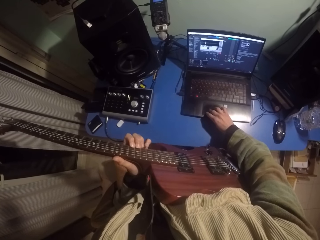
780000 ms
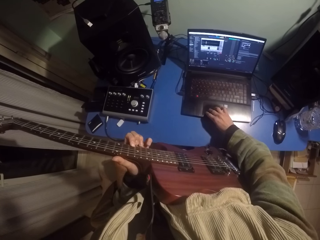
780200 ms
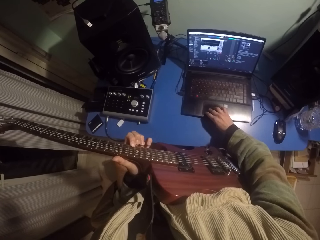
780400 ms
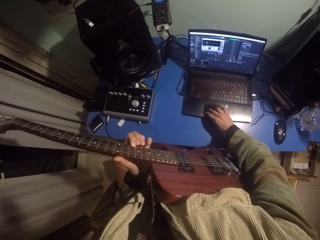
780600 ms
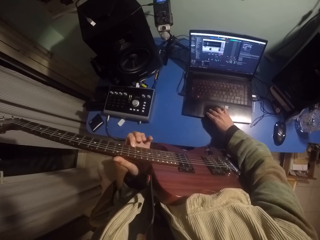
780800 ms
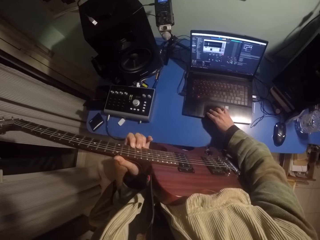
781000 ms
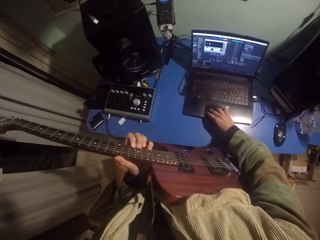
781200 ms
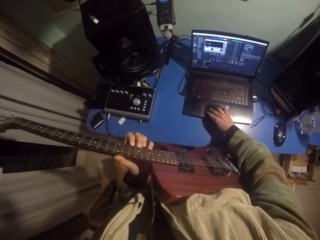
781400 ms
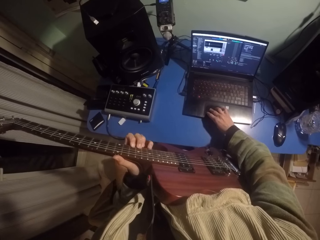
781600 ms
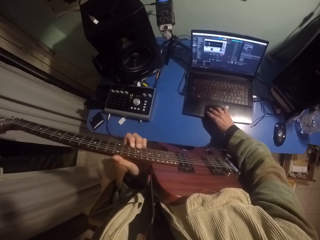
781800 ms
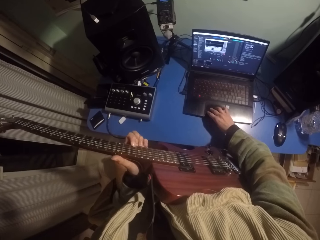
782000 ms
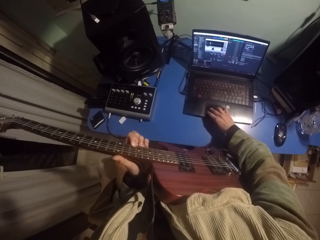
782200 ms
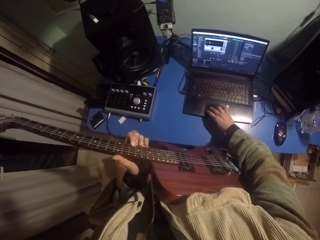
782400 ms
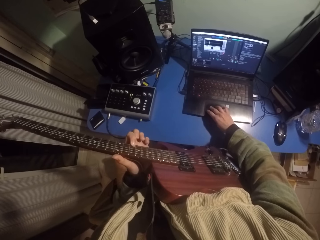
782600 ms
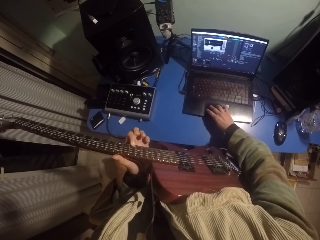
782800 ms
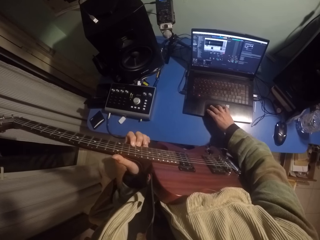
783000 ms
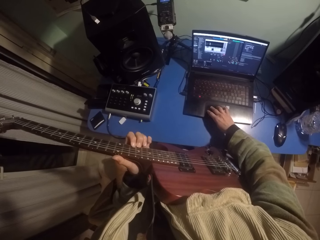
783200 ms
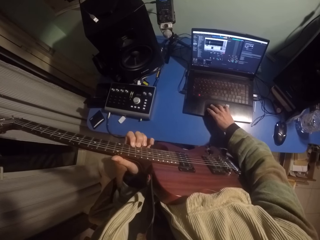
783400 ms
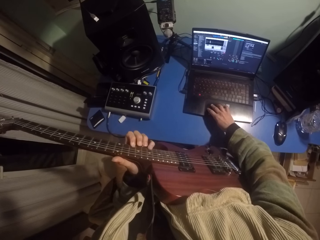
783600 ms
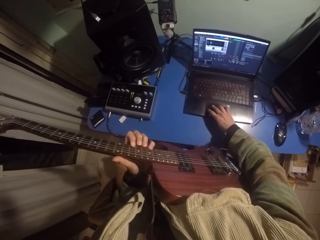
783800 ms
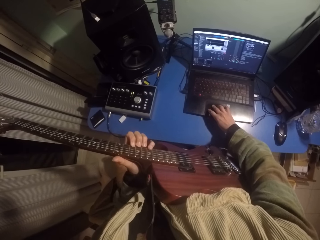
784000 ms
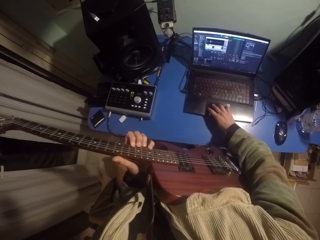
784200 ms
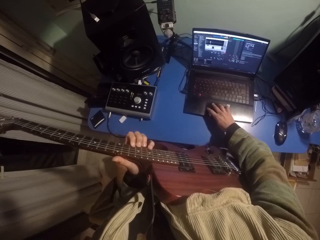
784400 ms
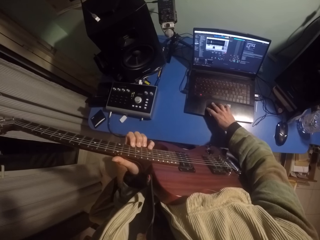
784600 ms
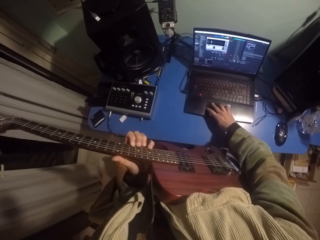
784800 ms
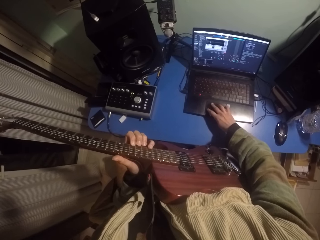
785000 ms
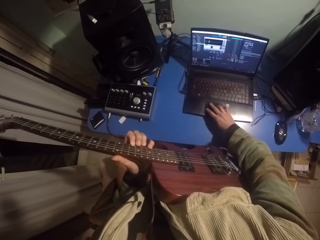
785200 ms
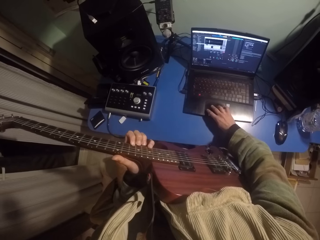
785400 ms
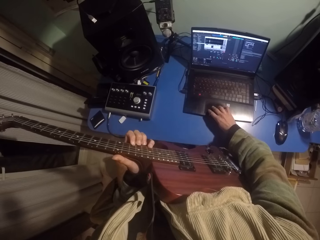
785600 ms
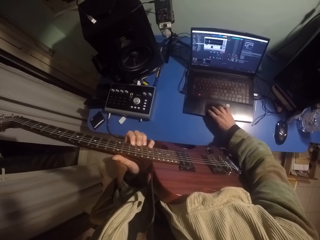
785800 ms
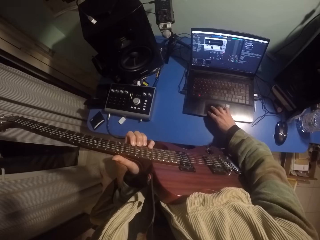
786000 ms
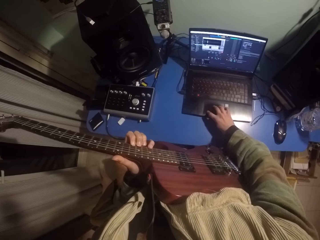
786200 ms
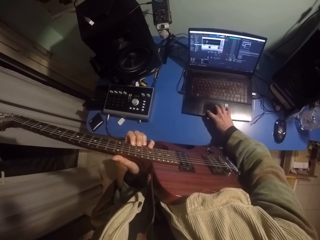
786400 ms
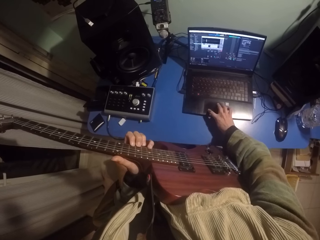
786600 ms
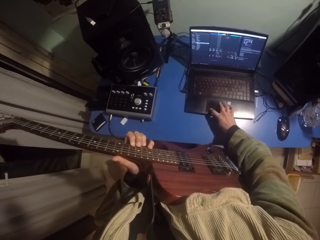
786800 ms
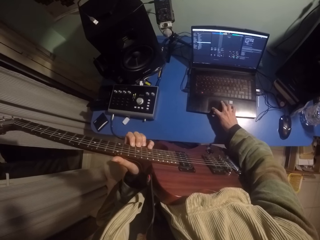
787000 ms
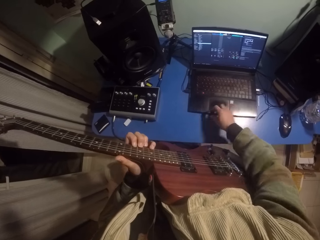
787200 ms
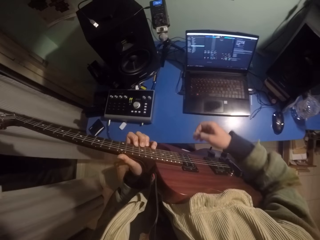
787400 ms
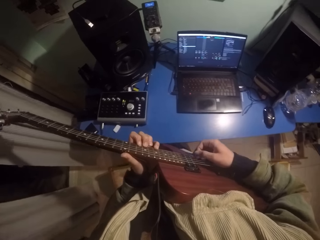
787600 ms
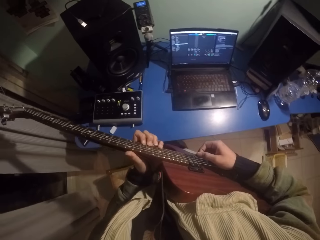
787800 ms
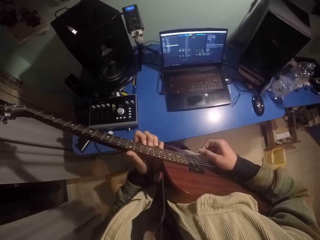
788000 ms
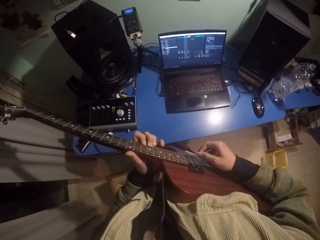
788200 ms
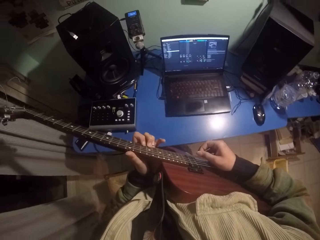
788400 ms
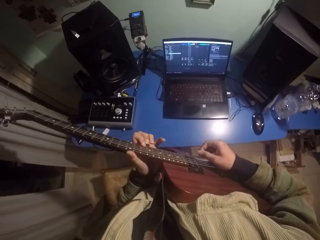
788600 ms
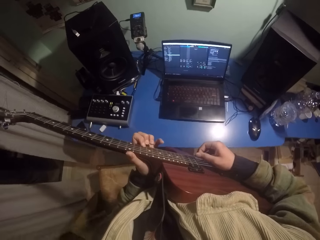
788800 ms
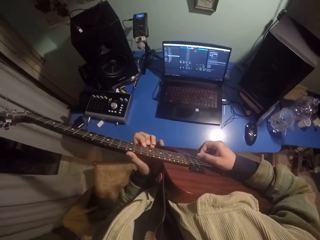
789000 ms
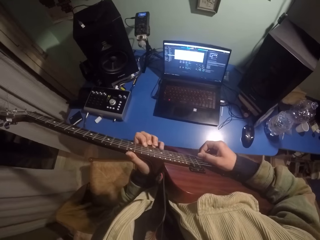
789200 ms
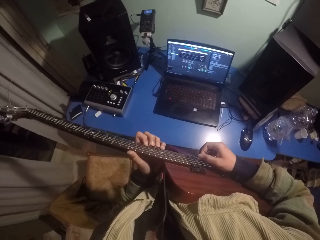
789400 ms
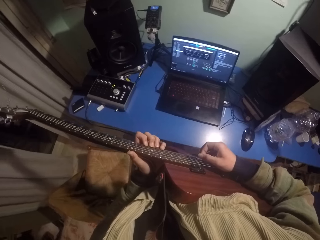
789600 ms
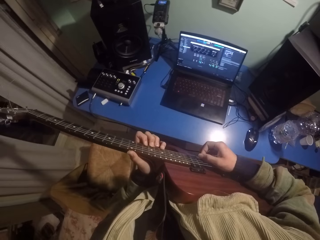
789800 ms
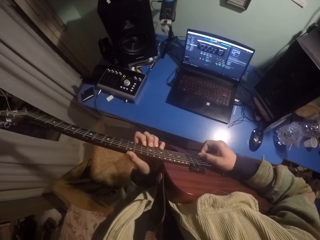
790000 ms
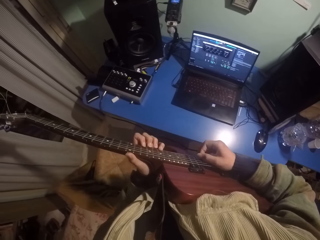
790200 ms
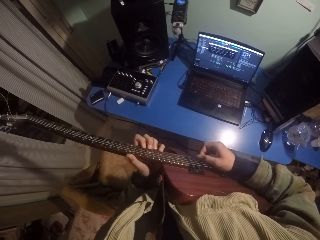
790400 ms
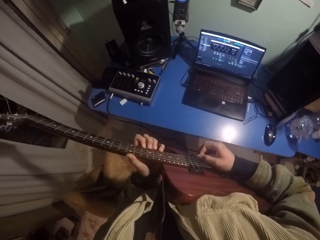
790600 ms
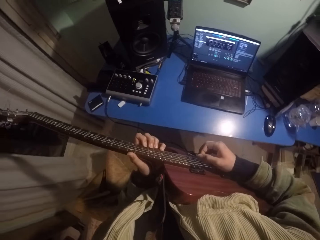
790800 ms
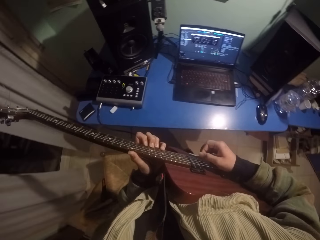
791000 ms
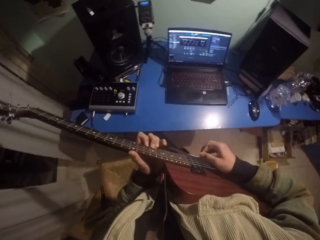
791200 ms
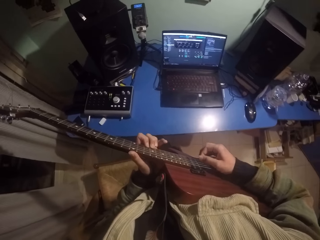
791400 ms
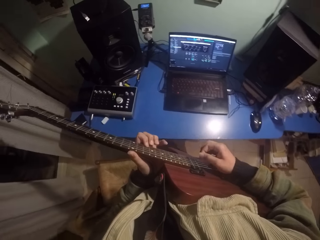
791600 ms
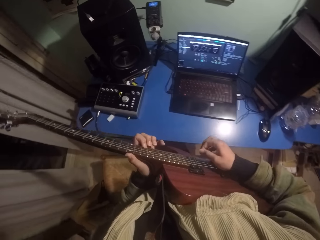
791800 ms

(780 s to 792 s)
The camera wearer raises the right hand. They strike the guitar chords with the right hand.

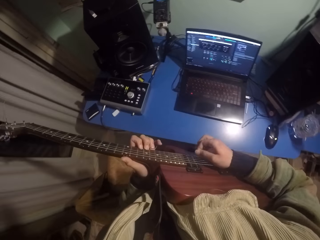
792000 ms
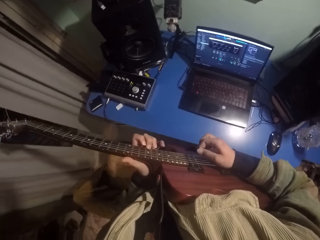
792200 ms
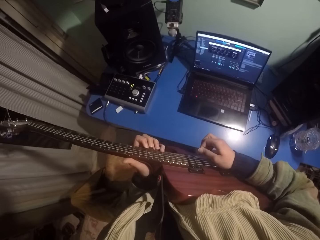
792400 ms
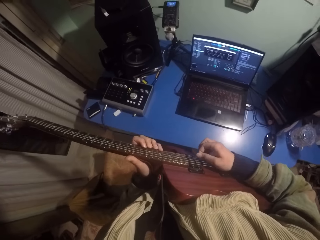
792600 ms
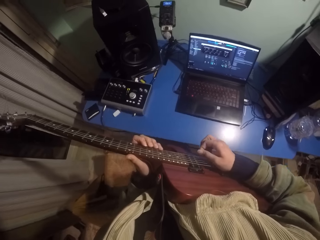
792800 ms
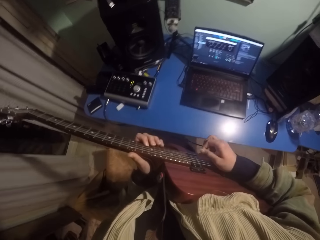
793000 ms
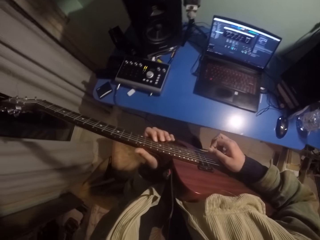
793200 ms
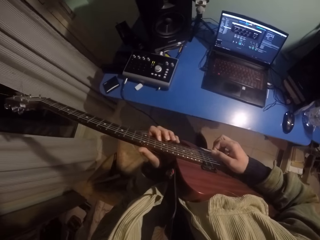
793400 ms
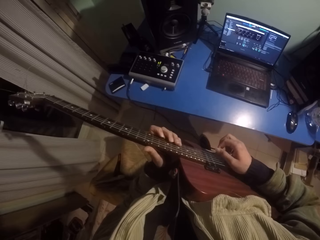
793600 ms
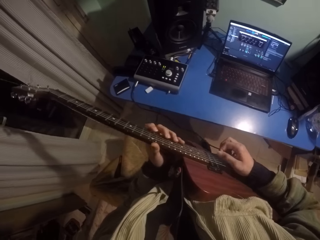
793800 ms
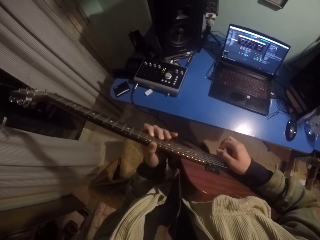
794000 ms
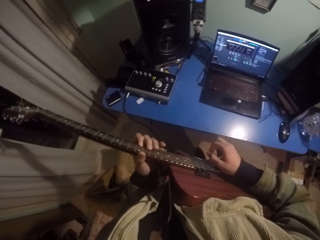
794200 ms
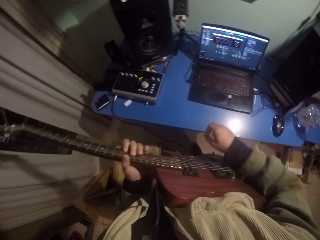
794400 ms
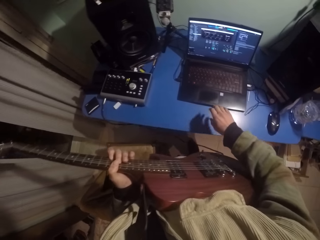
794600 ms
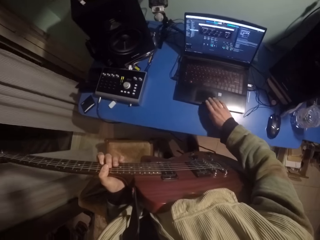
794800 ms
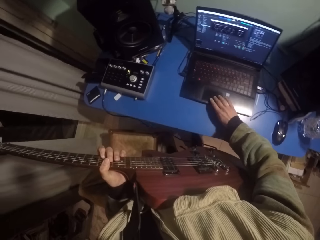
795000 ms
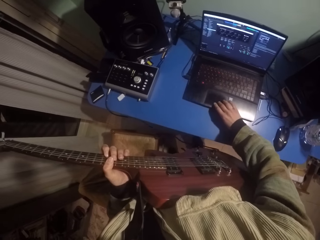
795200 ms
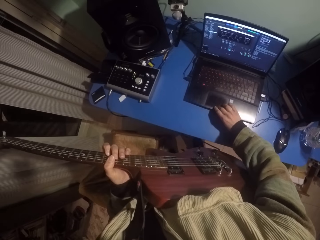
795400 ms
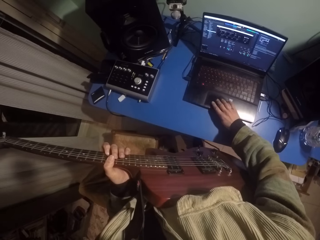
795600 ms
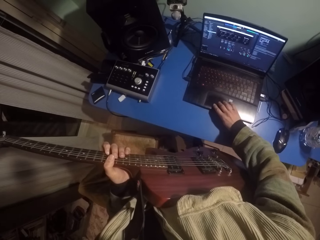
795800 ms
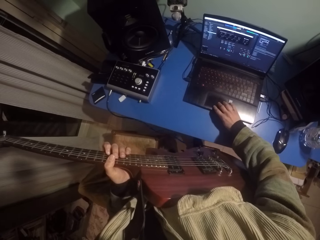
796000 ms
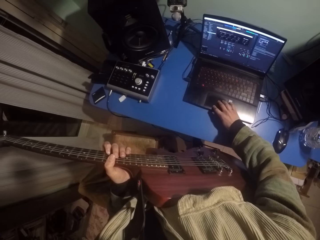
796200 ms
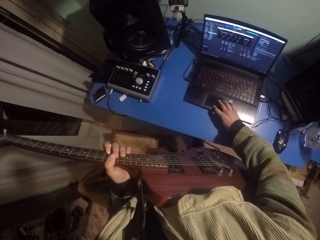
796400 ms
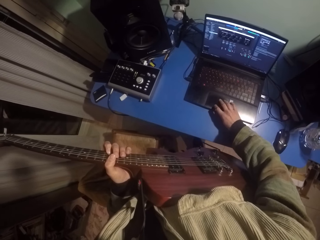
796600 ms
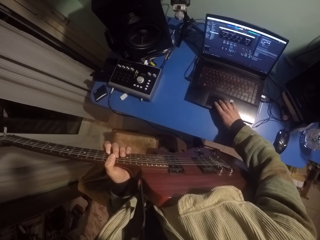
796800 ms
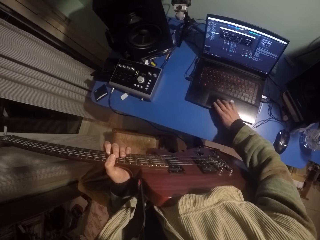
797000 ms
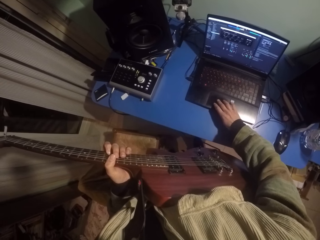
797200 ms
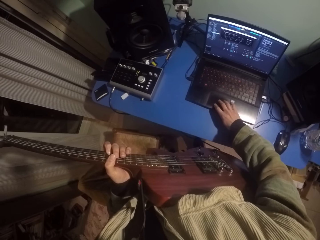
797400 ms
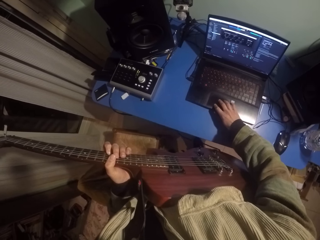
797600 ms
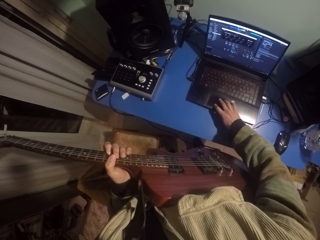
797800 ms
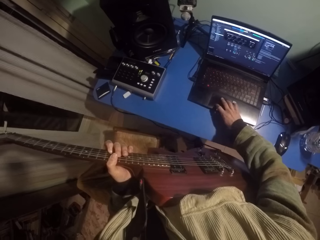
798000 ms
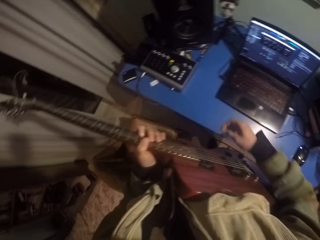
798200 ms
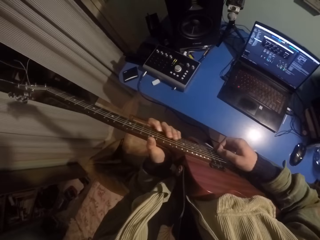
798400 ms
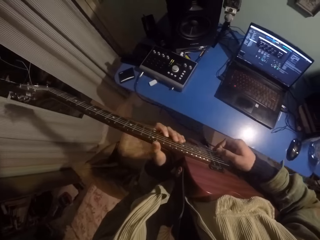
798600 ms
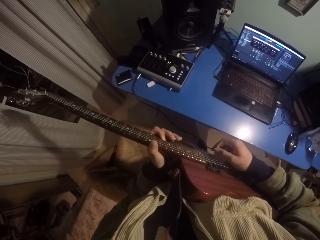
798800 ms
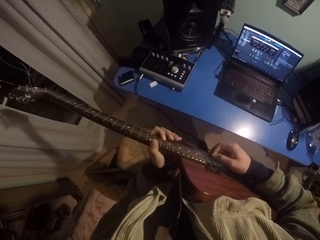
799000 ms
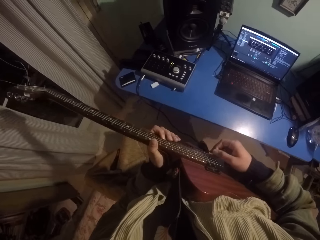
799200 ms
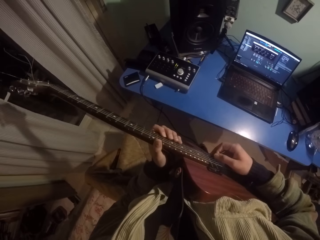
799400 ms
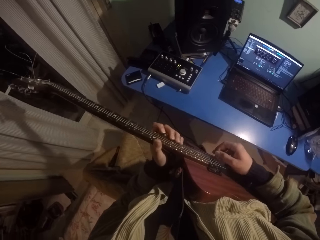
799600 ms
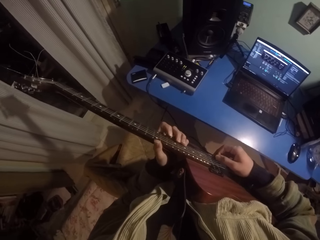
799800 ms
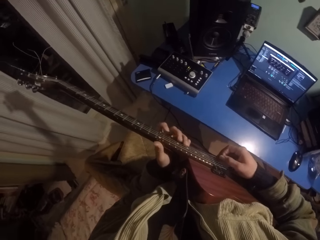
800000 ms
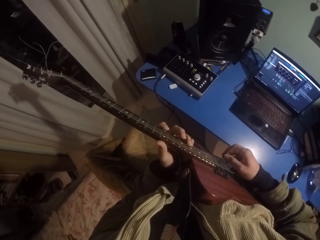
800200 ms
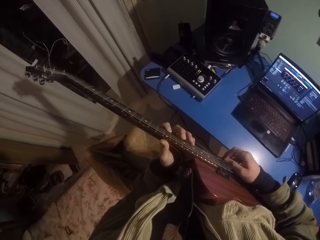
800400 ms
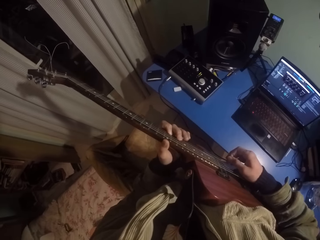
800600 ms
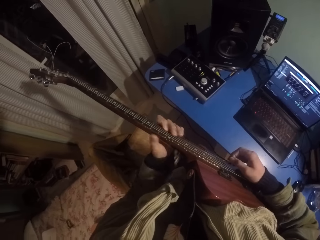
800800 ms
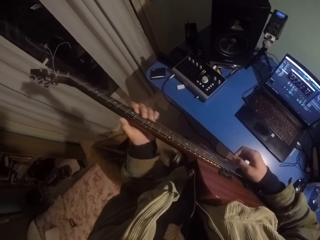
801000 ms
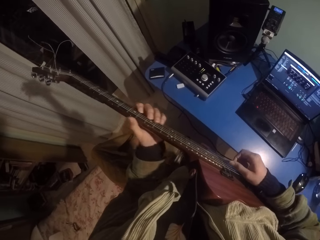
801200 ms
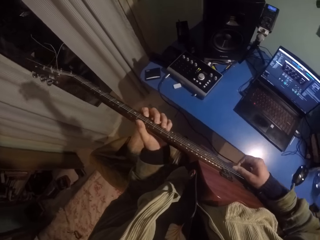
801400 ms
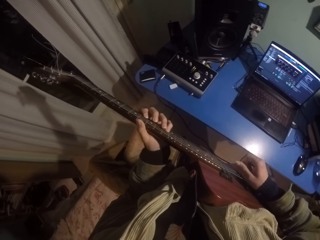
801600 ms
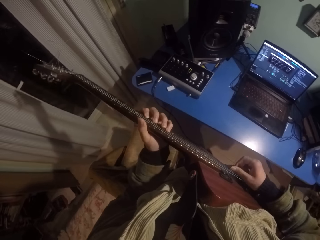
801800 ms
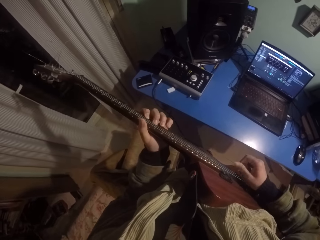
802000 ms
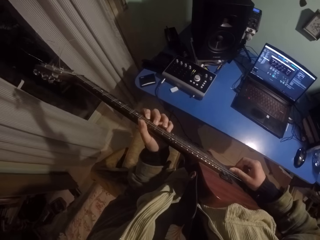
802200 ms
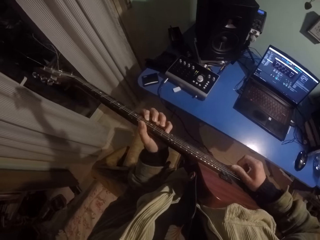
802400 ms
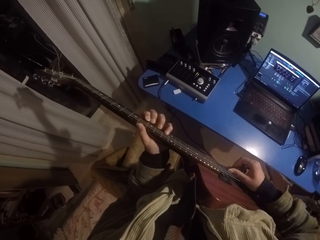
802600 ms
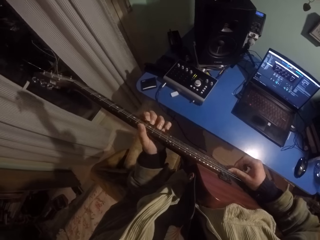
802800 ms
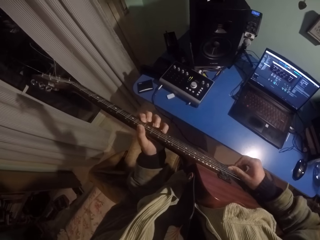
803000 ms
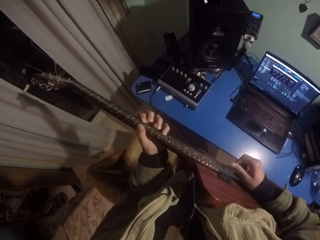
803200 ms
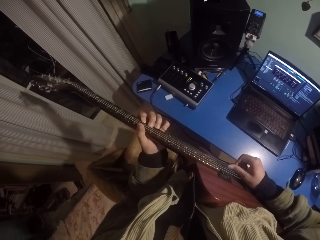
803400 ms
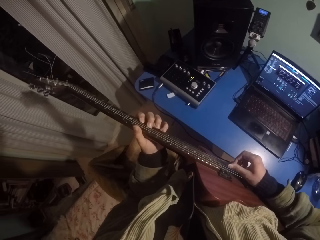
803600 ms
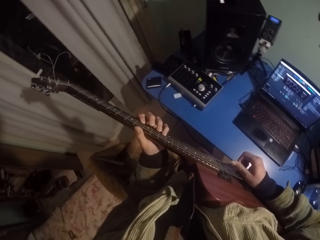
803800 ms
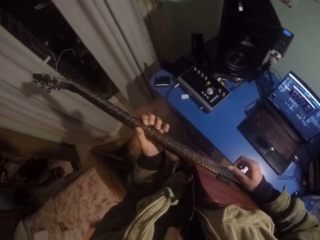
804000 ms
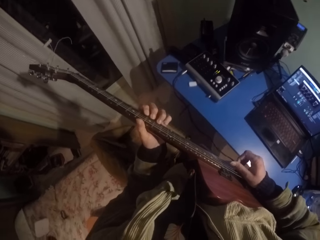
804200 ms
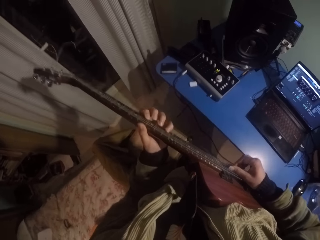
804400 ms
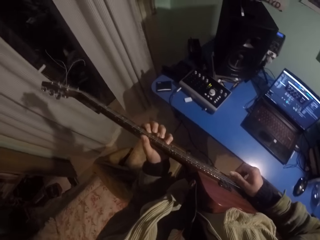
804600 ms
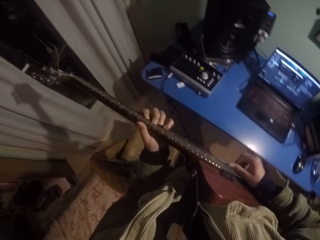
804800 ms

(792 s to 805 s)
The camera wearer lowers the right hand. They press on the laptop. They raise the right hand. They strike the guitar chords with the right hand. They move the left hand up the guitar, move the left hand down the guitar, and press the strings of the guitar with the left hand.
